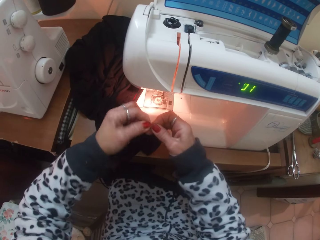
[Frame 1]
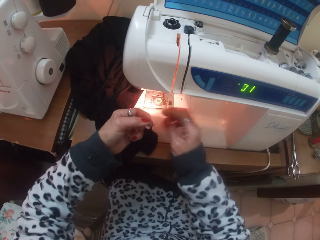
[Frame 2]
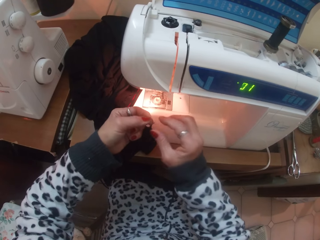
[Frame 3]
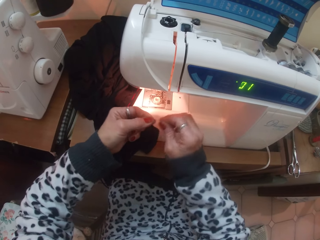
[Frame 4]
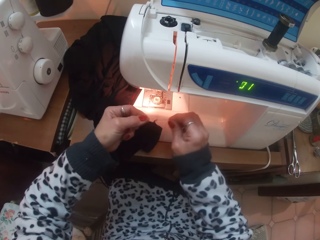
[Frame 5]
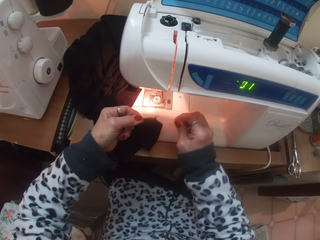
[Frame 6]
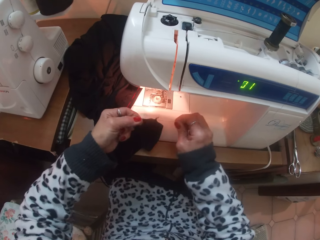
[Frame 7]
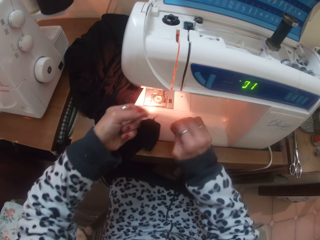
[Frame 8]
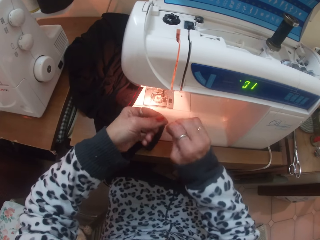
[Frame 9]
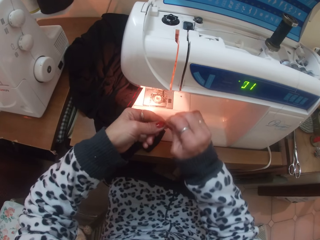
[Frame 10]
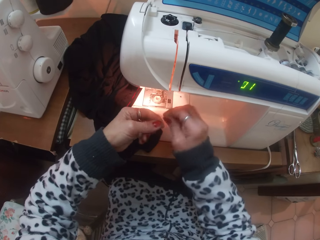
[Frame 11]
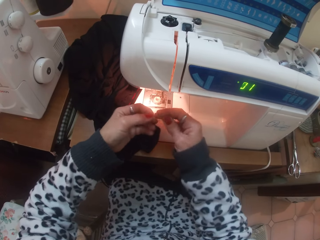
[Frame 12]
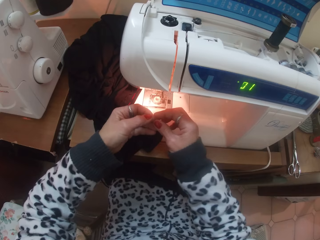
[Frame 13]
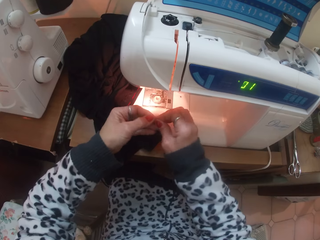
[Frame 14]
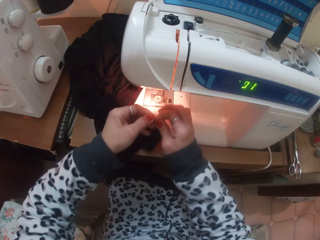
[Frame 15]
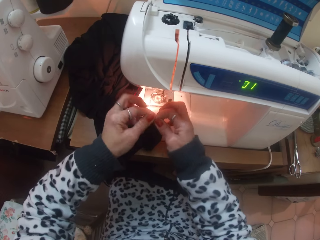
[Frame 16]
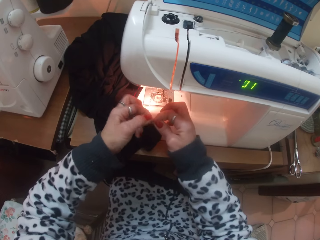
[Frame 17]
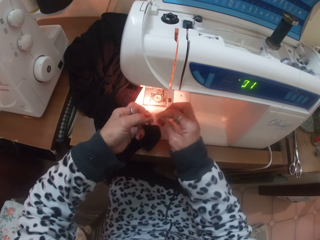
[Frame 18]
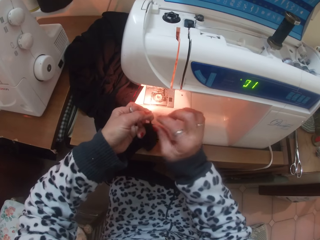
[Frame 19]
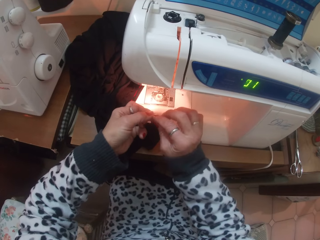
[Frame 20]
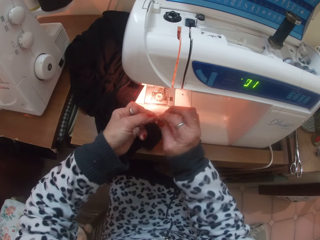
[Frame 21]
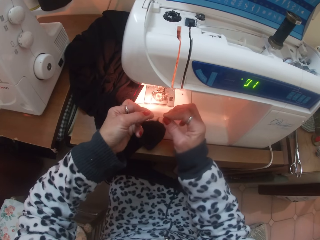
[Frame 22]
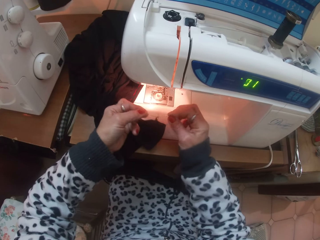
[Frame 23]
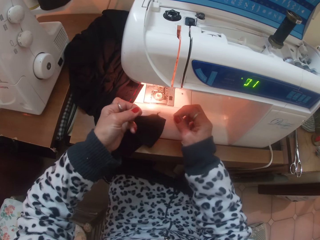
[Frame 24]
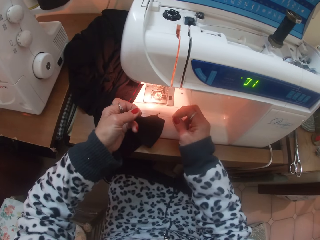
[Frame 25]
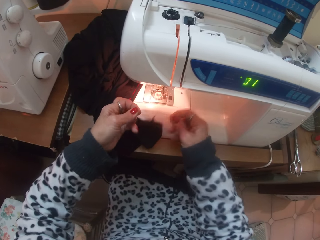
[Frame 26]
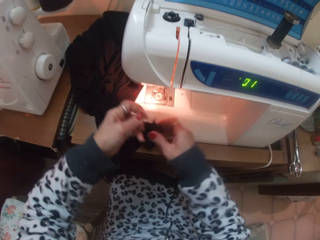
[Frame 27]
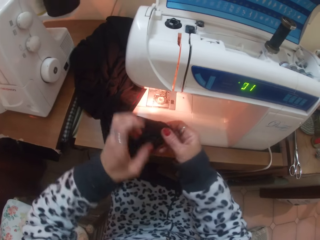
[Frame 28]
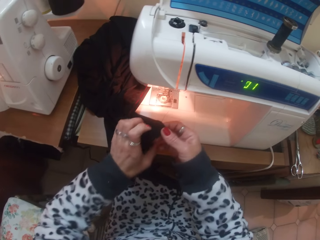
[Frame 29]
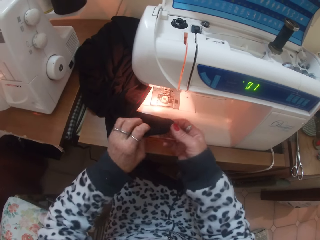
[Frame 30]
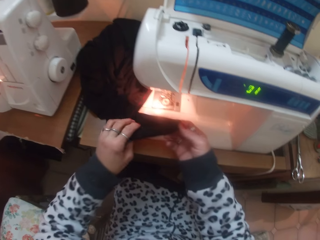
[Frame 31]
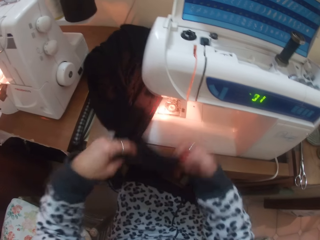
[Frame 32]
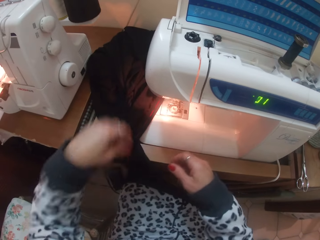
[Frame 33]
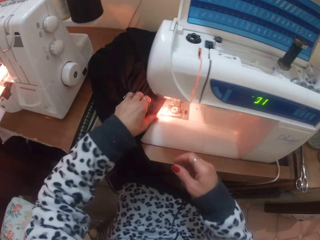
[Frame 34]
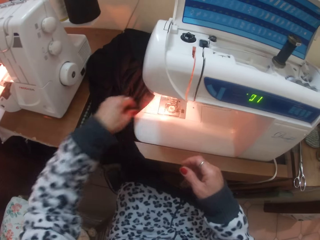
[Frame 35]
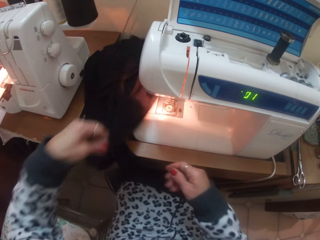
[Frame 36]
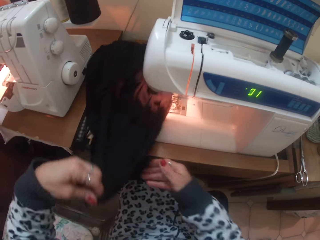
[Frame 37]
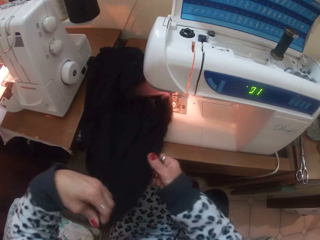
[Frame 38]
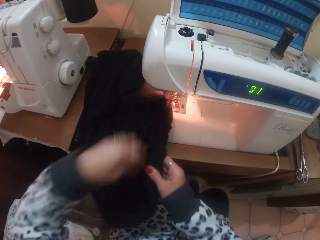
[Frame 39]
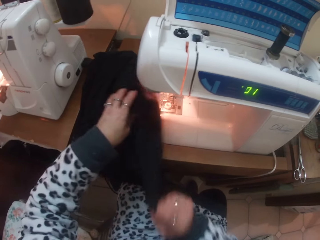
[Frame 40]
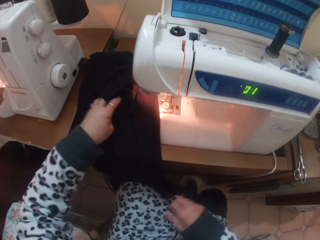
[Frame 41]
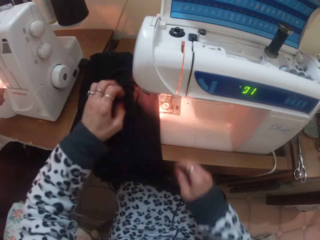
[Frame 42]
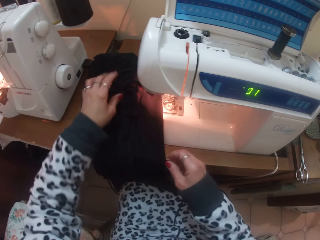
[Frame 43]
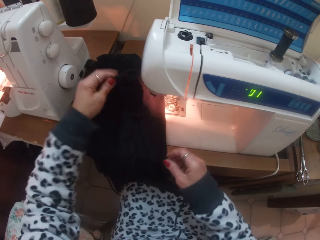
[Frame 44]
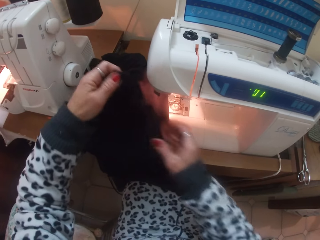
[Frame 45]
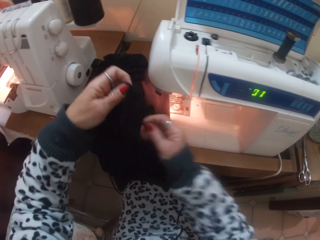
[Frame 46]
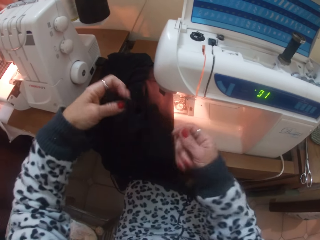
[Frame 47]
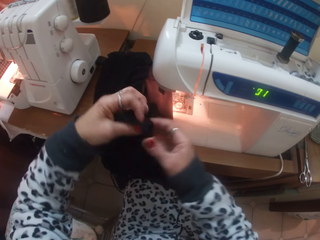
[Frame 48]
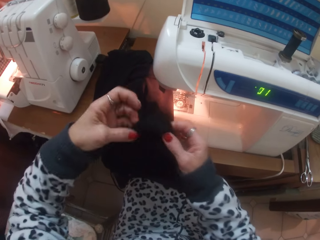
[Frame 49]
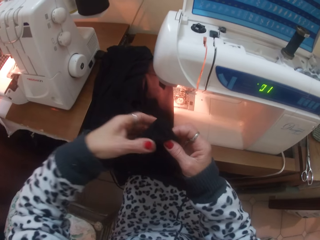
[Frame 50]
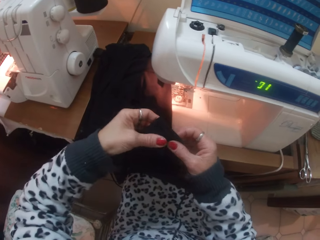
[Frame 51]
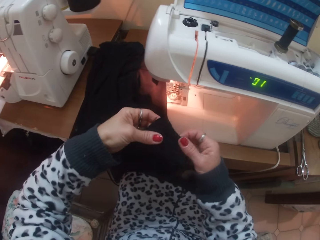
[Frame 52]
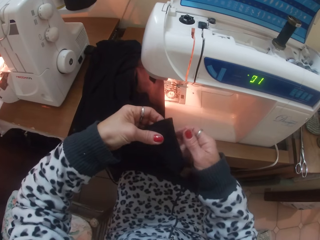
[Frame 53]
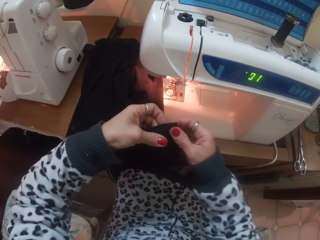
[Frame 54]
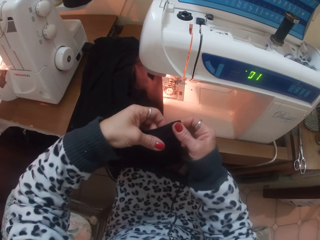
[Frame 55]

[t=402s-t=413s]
The camera wearer puts the cloth down. They pull the cloth, pass the cloth to the right hand, and pick up the cloth.

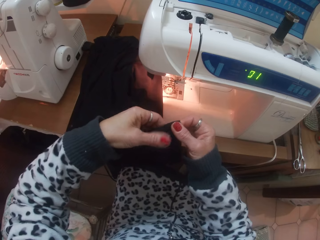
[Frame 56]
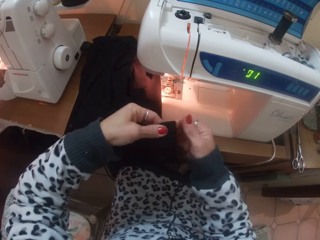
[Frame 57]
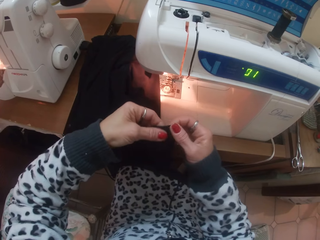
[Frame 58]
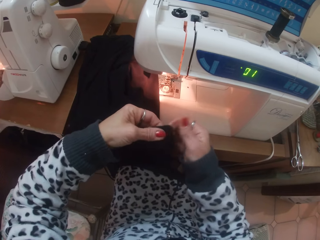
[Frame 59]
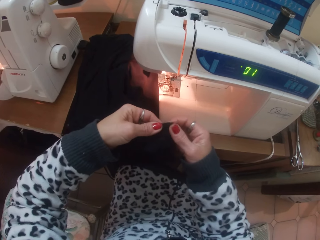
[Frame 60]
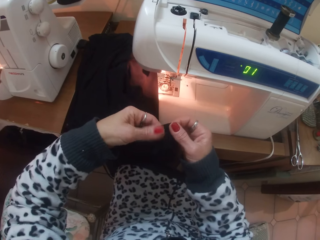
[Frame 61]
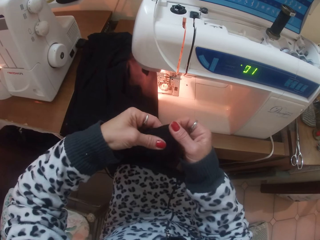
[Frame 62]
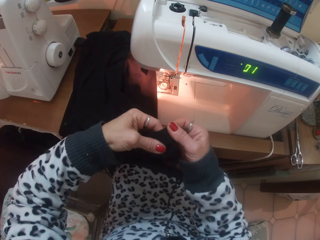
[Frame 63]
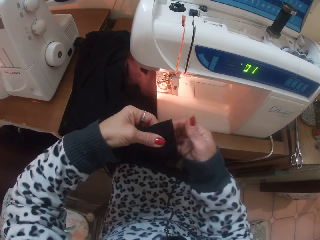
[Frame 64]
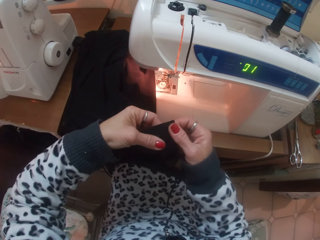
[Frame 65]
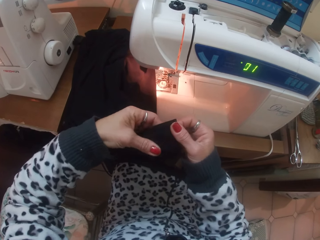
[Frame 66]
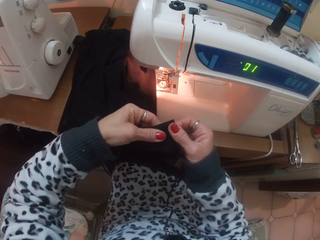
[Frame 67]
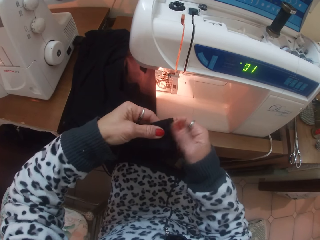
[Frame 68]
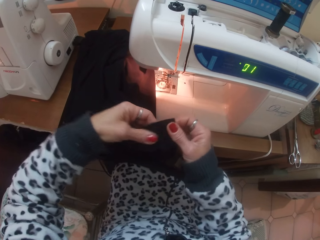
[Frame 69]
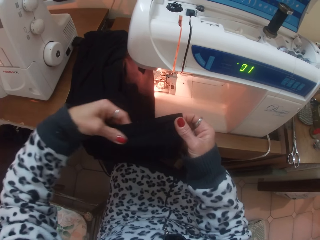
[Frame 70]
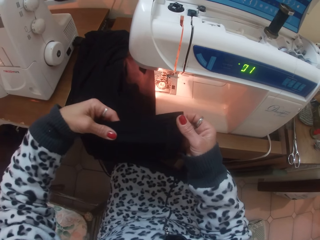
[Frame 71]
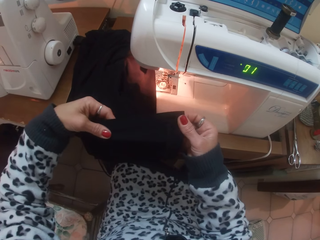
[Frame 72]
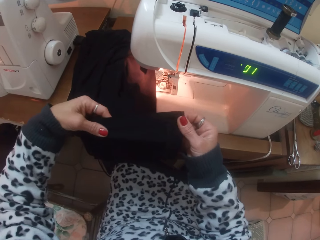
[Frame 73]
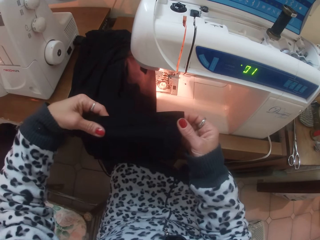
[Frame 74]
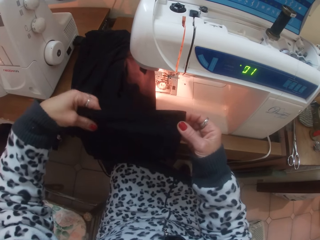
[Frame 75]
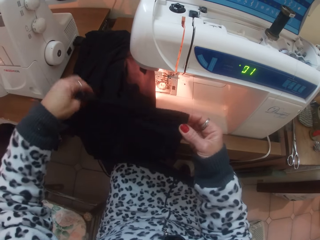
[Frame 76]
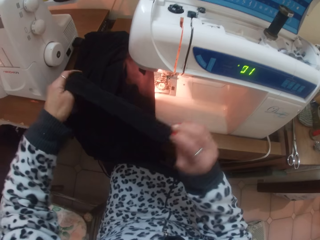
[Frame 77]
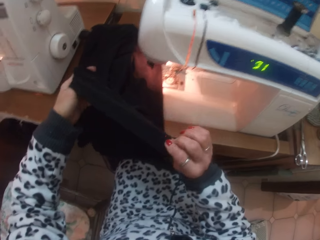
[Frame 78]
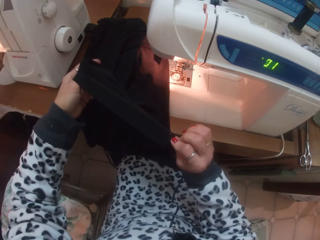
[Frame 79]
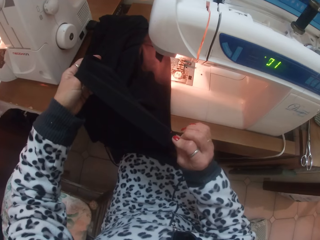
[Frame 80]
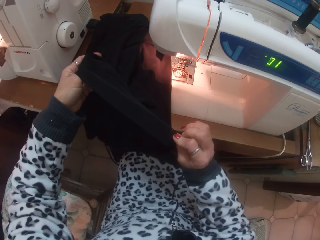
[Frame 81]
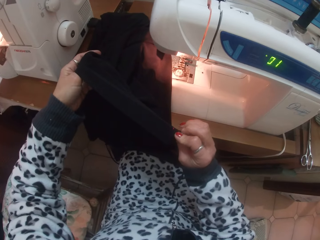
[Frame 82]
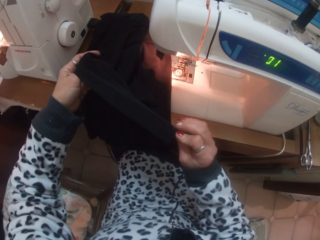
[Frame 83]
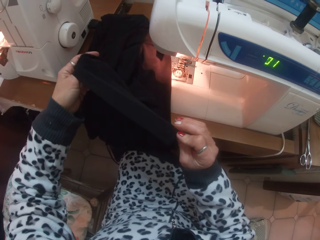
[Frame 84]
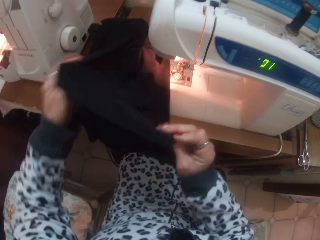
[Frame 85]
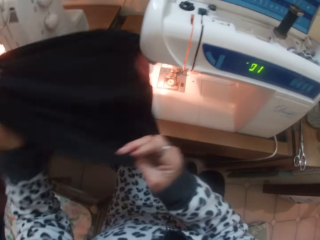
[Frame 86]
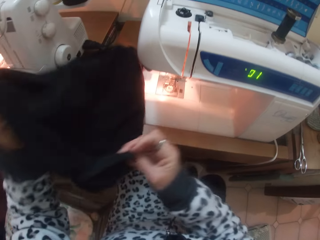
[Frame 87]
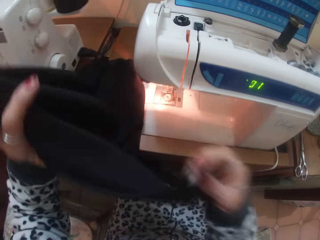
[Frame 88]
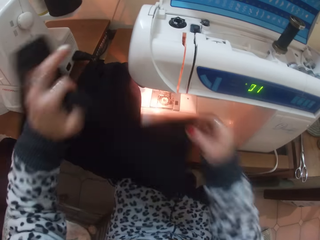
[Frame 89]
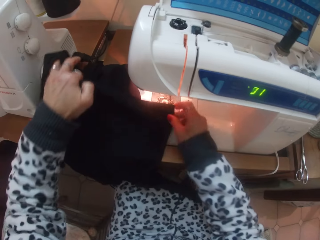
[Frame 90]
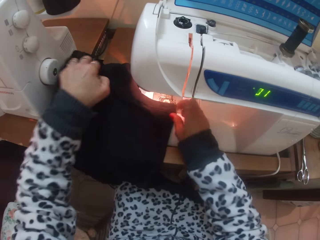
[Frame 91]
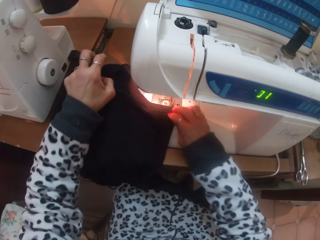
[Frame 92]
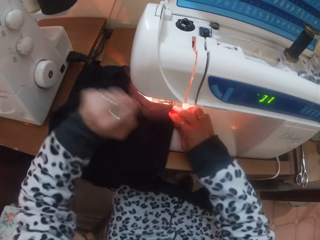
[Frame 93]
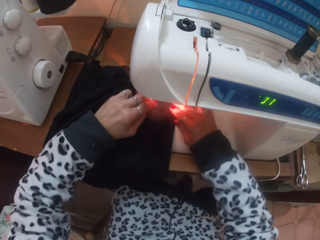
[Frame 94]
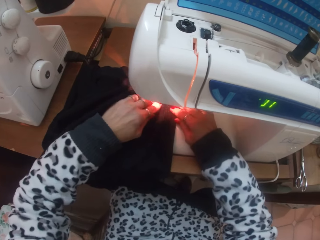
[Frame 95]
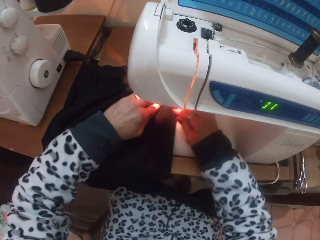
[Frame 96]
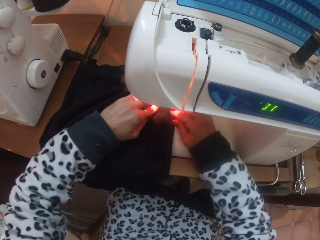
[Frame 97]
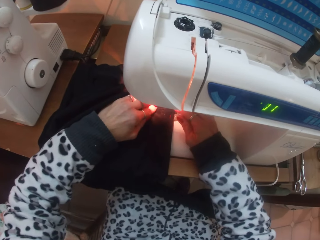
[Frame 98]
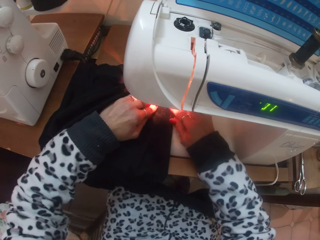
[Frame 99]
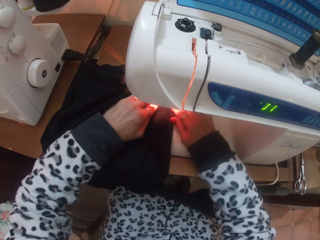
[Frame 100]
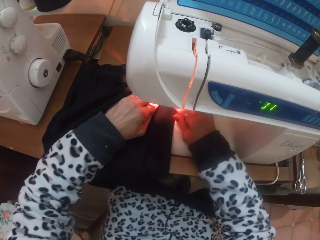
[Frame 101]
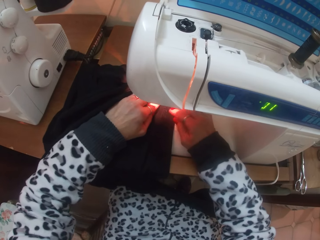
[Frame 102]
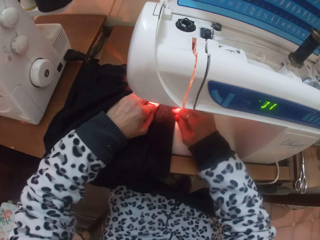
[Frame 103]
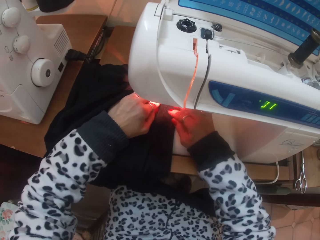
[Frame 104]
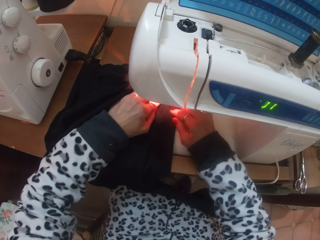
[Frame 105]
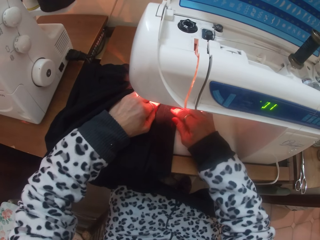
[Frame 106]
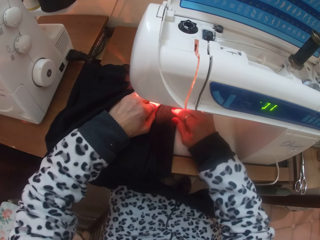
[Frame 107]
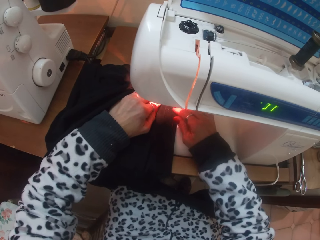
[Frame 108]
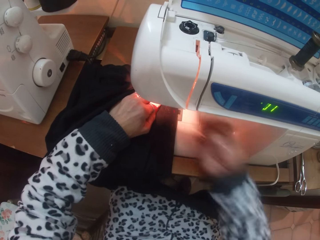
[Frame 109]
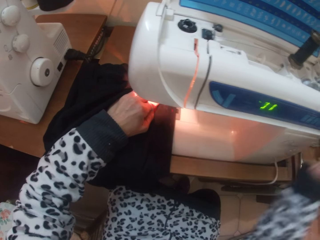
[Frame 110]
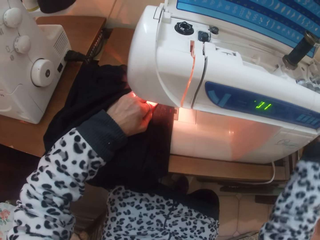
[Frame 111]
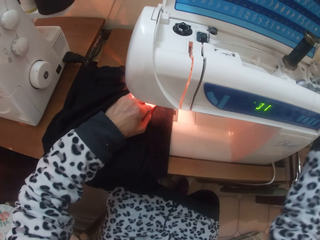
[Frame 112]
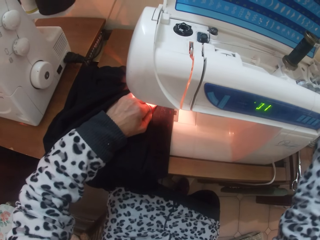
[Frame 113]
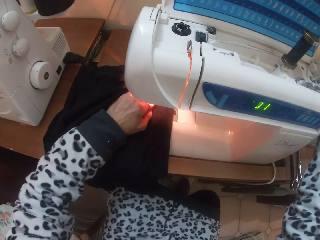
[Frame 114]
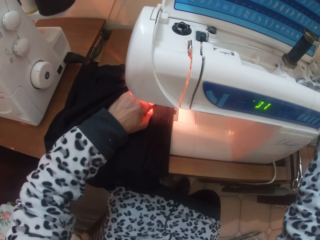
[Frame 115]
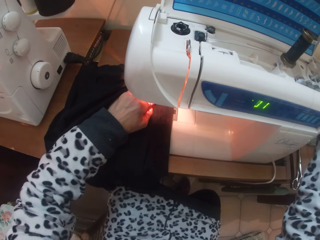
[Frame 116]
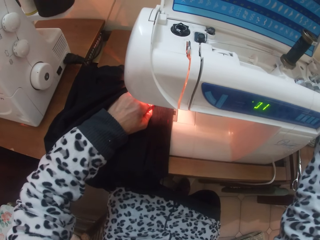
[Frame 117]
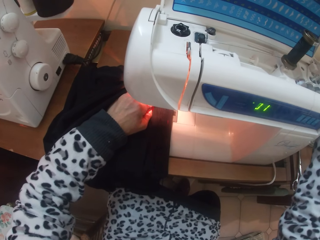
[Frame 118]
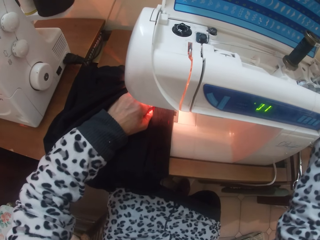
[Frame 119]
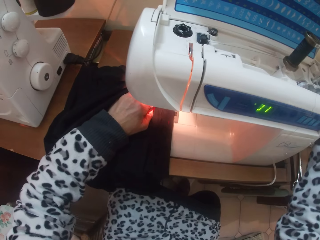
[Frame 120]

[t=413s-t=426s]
The camera wearer looks at the cloth. She turns the cloth and puts the cloth on the sewing machine. She tucks in the cloth under the presser foot of the sewing machine with her hands. She touches the cloth. She touches the wheel. She adjusts the handwheel with her right hand.
